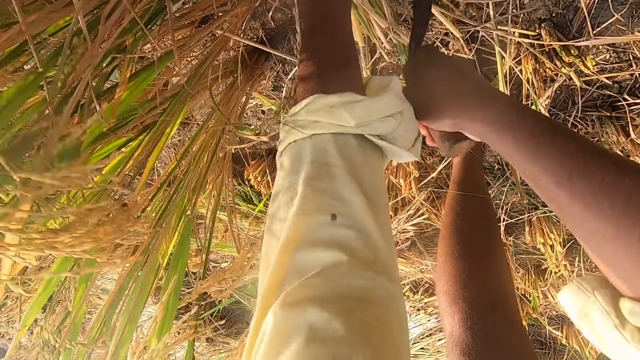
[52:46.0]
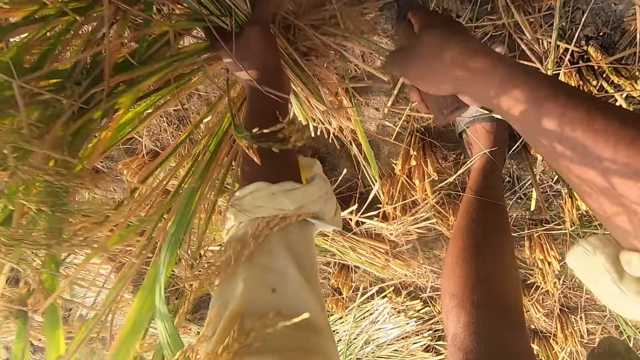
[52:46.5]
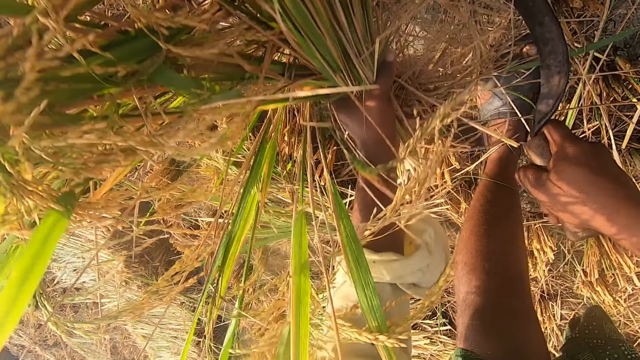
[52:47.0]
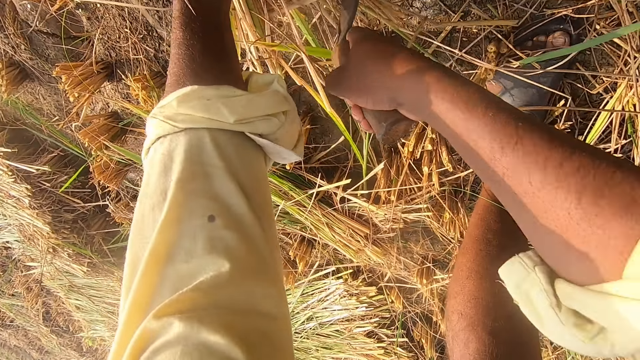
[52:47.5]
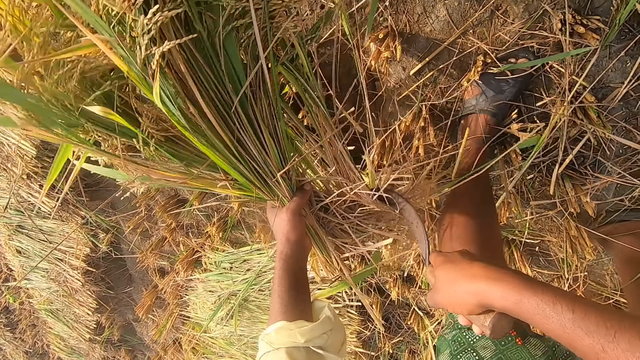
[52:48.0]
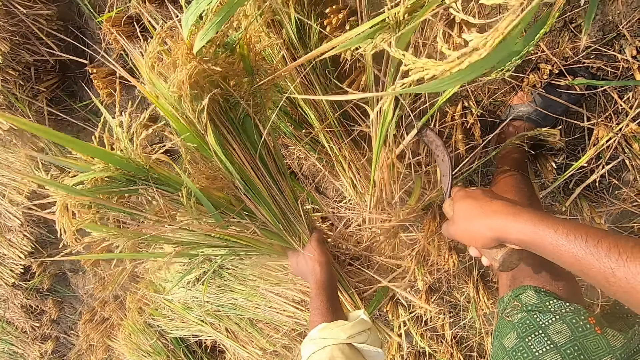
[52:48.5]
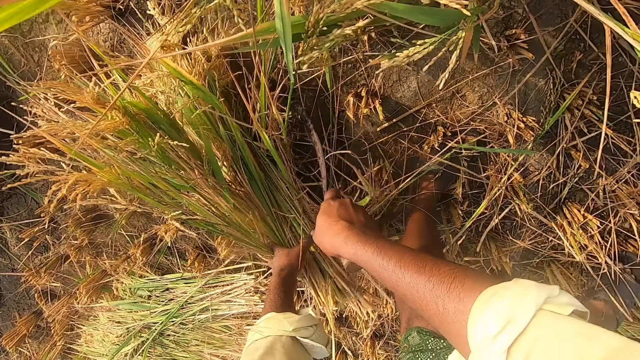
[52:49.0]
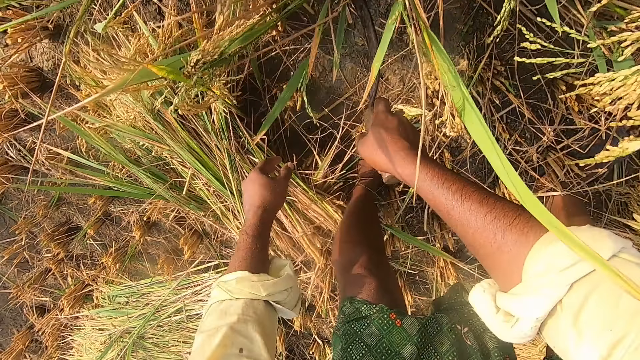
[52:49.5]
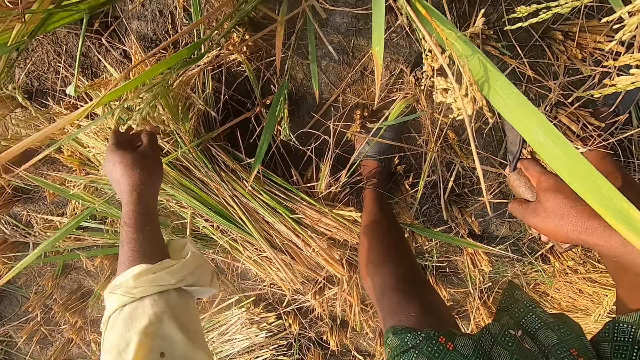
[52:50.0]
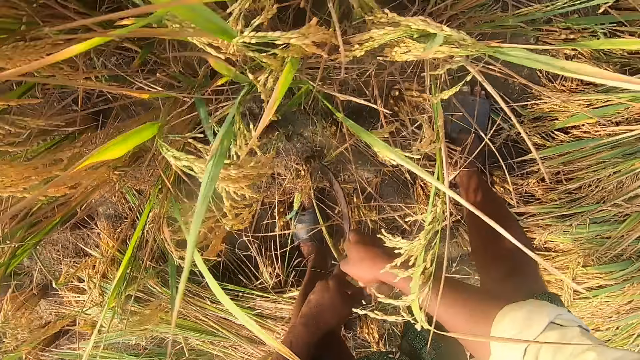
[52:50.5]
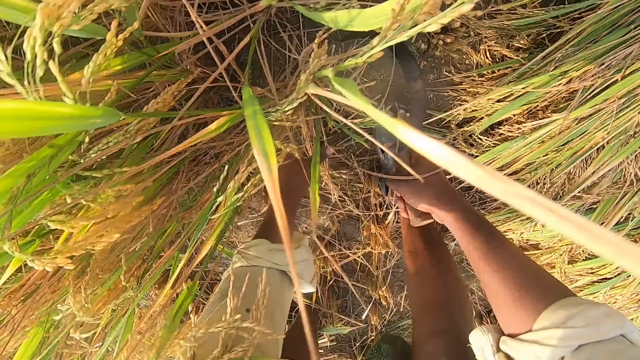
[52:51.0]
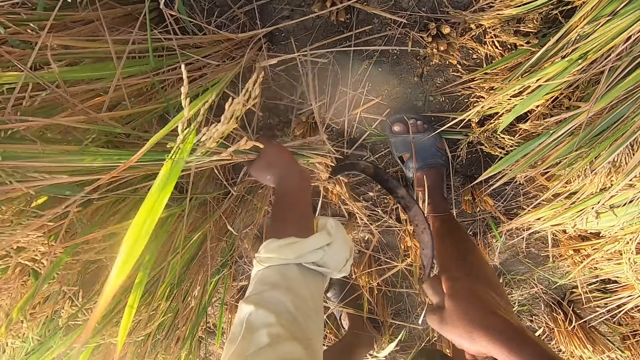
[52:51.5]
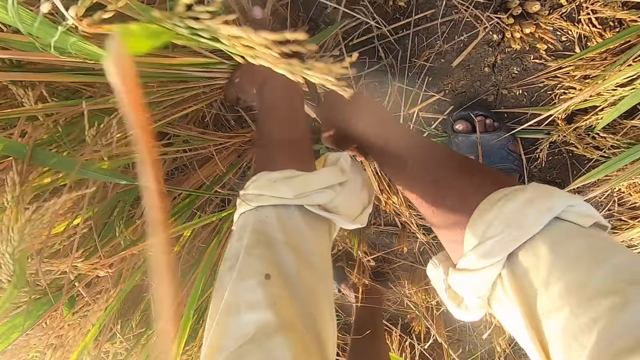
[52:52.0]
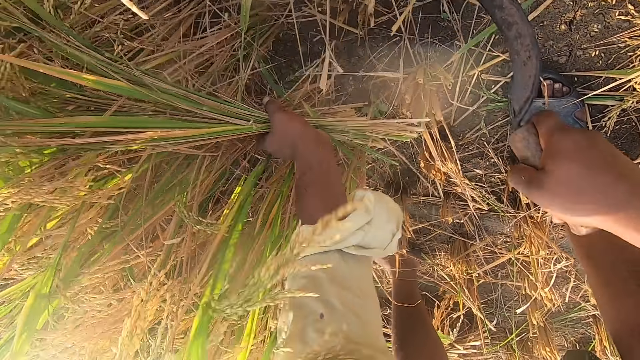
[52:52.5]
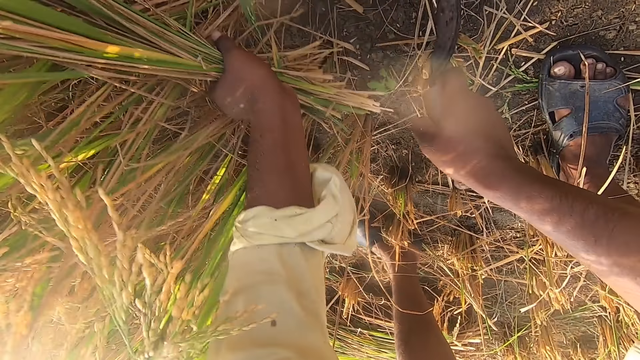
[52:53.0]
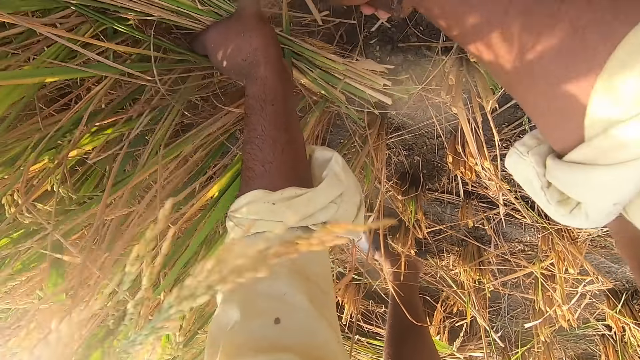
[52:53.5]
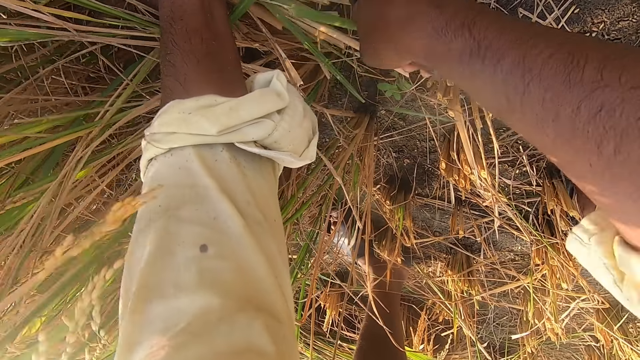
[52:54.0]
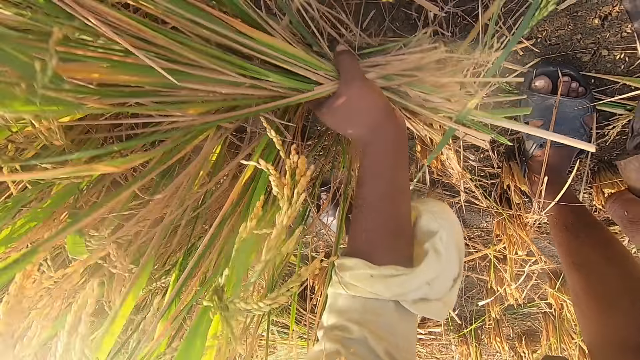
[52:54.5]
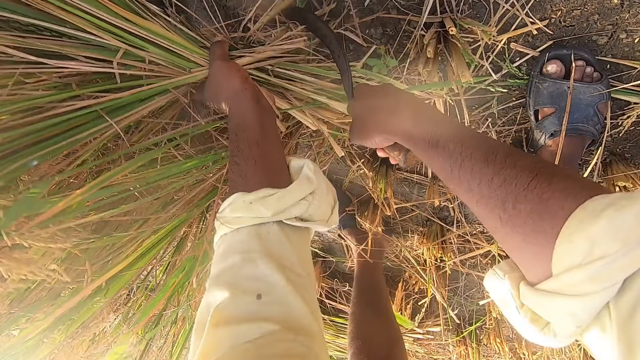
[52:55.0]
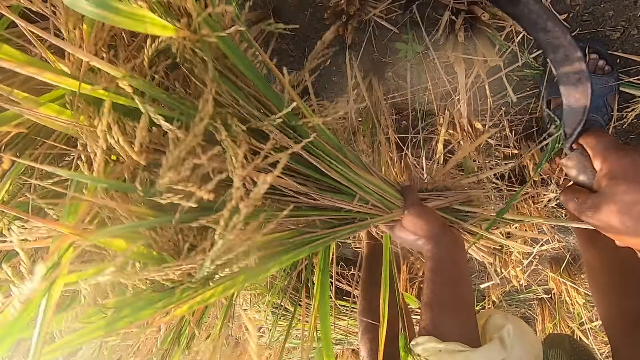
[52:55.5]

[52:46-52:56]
The camera wearer throws the napier grass on the ground. They cut the napier grass using a hand sickle tool.

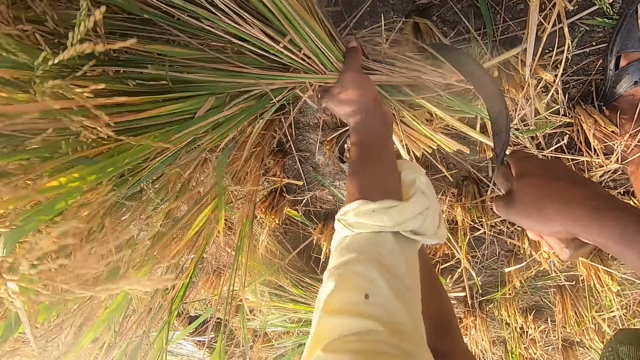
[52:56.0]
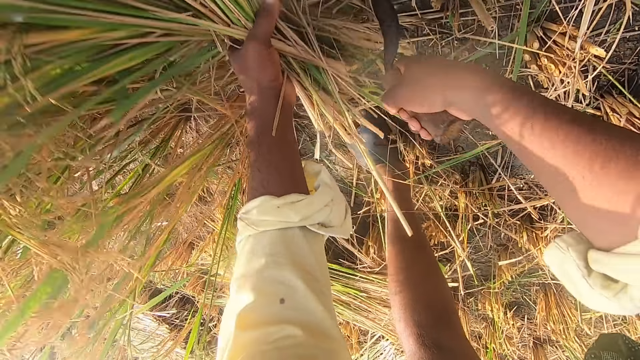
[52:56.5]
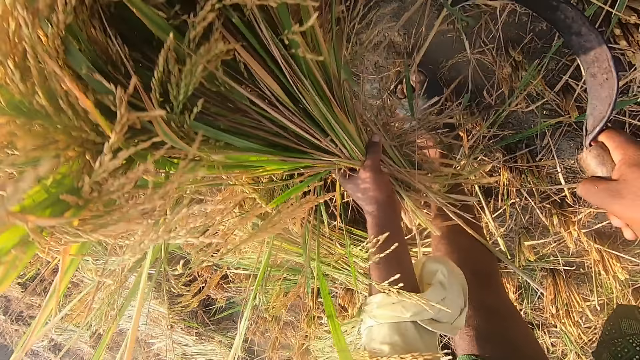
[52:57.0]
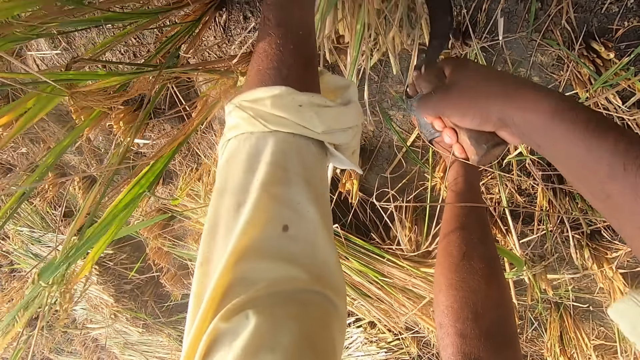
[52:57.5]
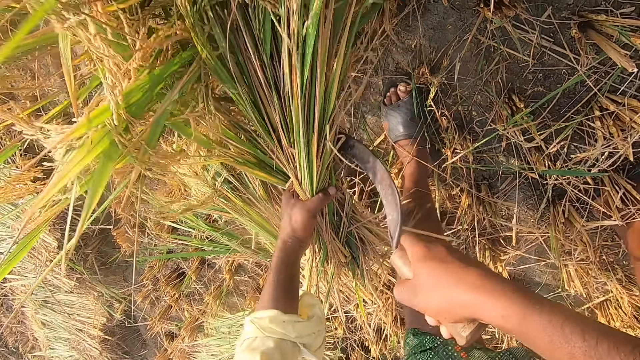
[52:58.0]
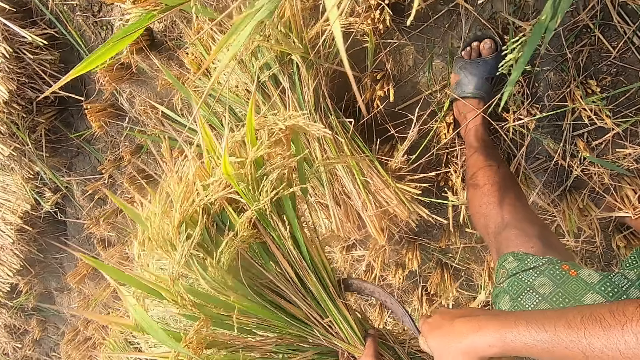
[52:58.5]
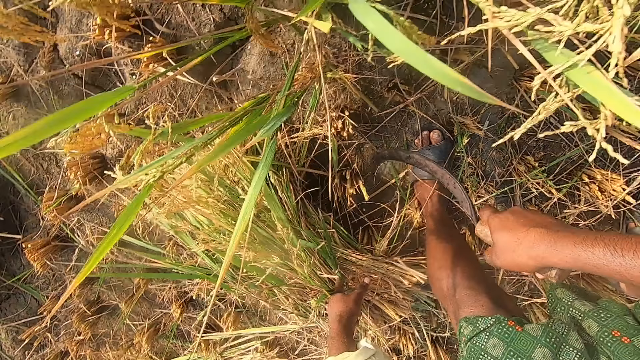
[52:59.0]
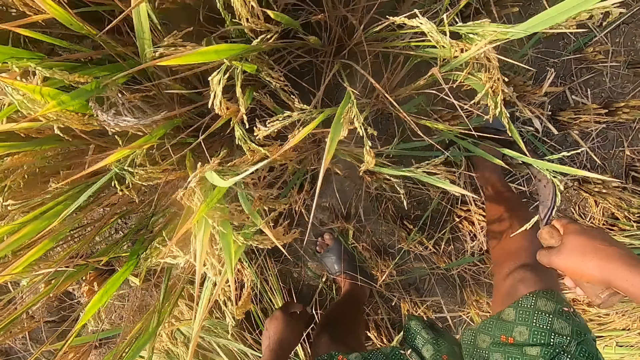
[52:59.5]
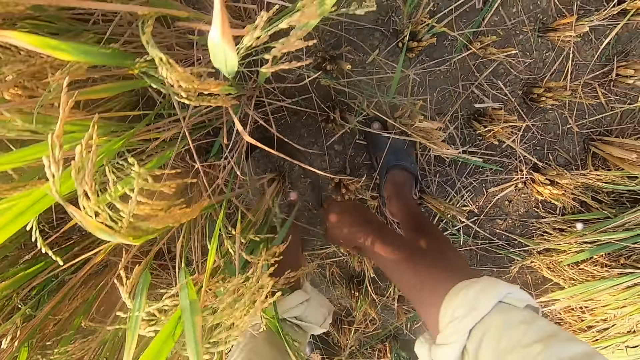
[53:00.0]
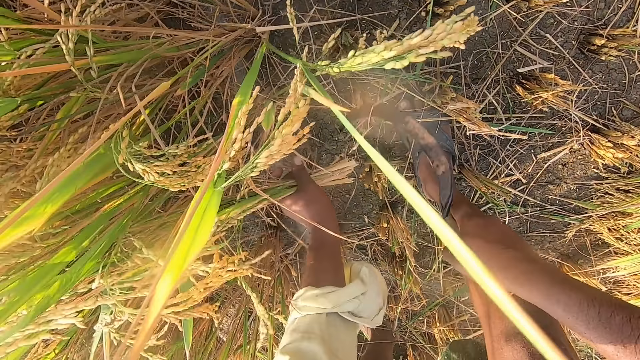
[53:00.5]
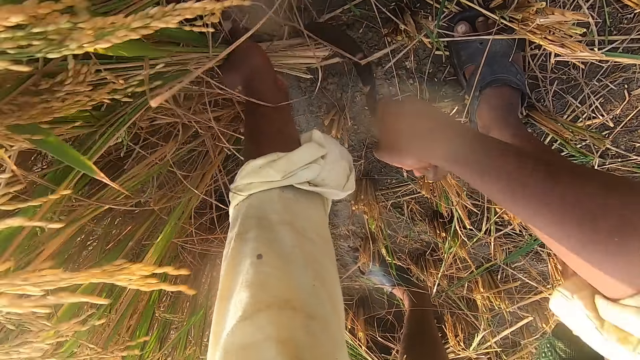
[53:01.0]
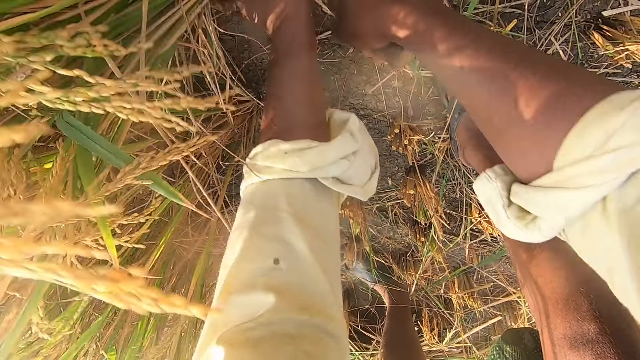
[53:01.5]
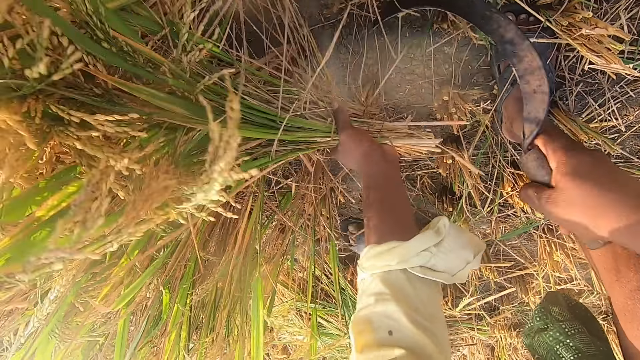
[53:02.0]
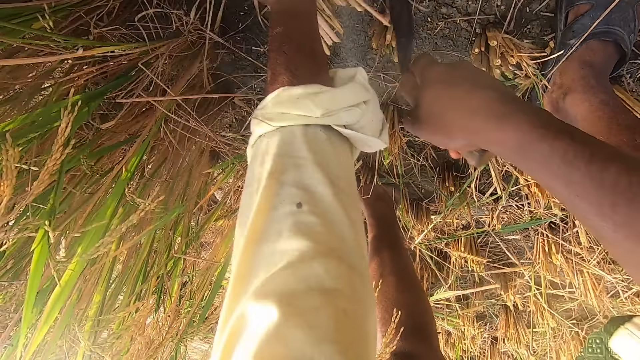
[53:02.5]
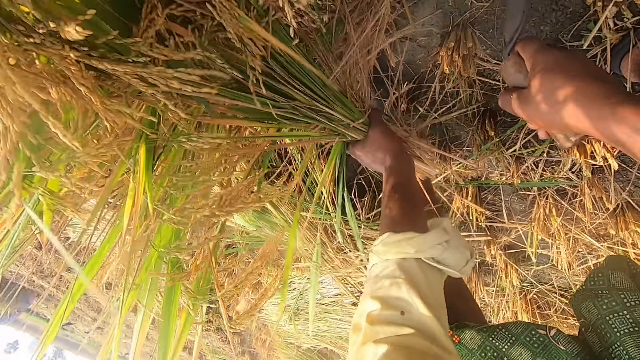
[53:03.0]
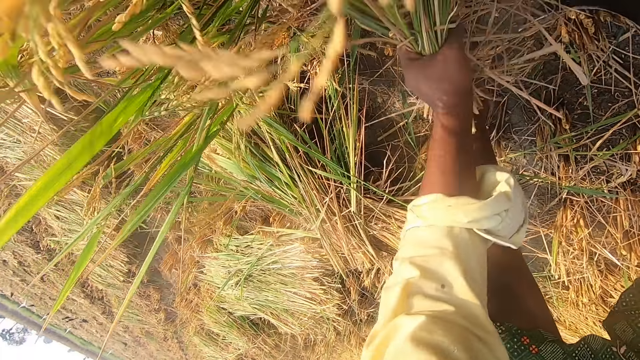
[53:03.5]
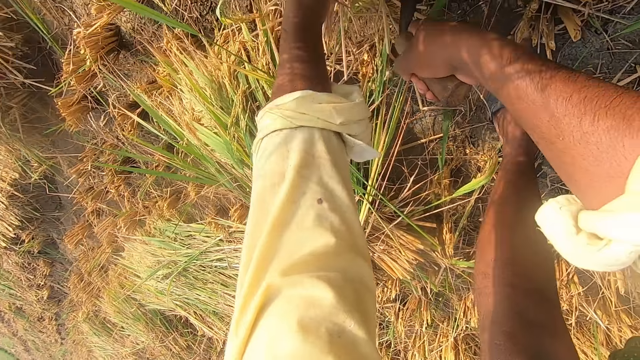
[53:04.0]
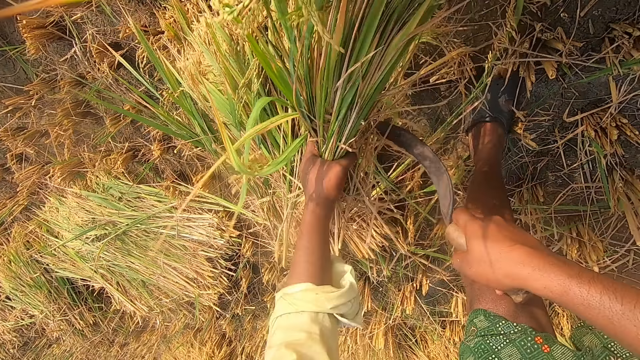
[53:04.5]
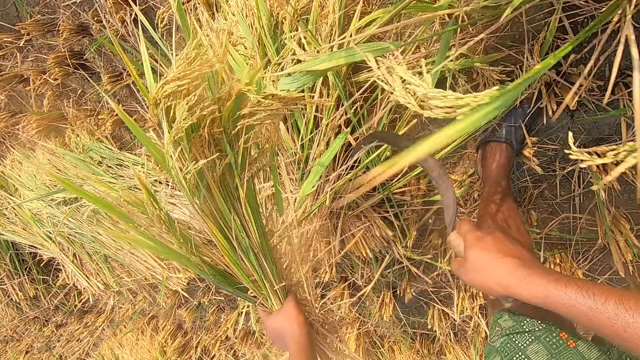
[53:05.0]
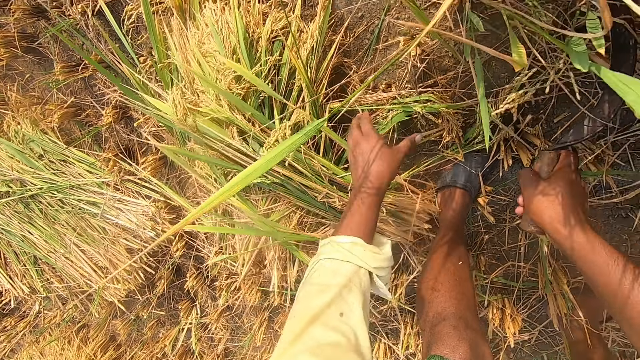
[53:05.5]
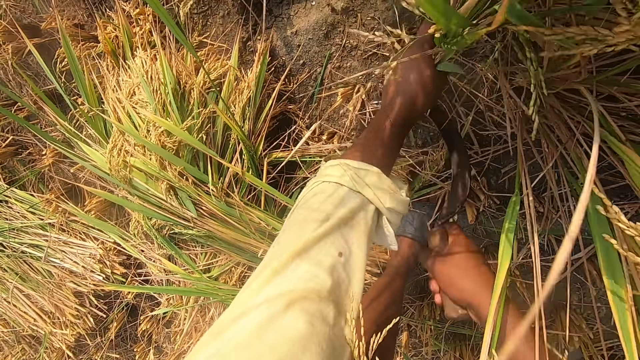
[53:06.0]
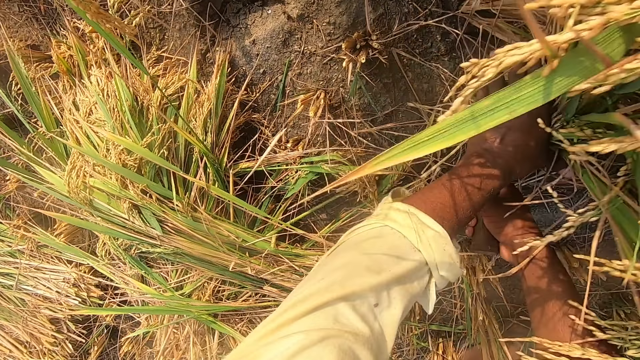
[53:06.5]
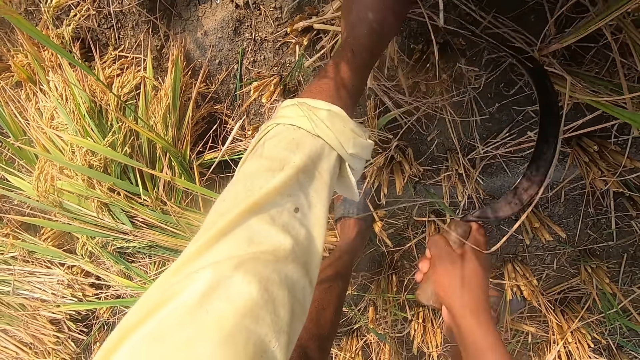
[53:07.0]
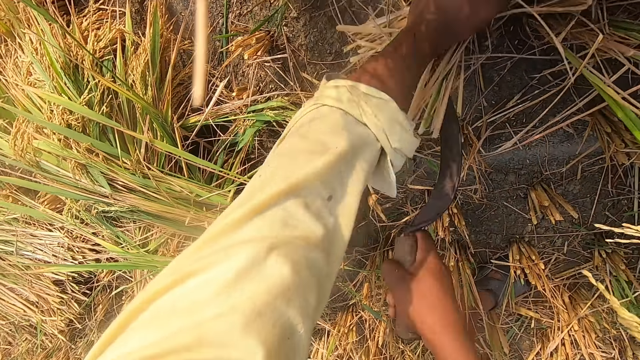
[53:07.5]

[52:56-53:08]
The camera wearer throws the napier grass on the ground. They cut the napier grass using a hand sickle tool. They throw the napier grass on the ground. They cut the napier grass using the hand sickle tool.
